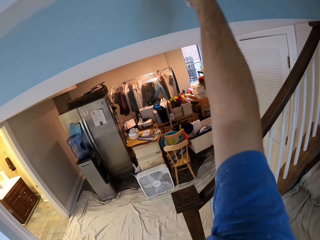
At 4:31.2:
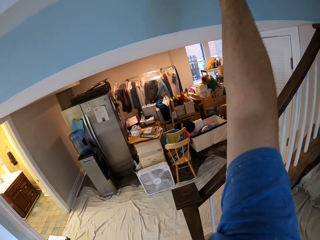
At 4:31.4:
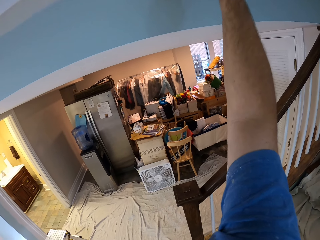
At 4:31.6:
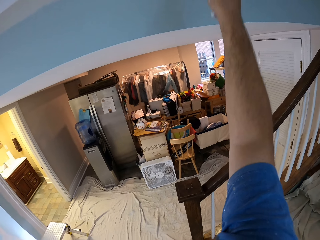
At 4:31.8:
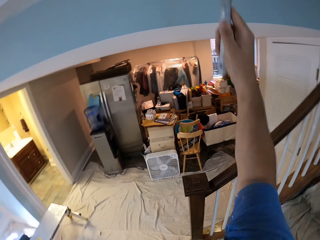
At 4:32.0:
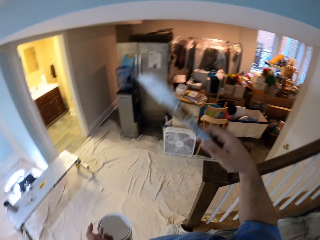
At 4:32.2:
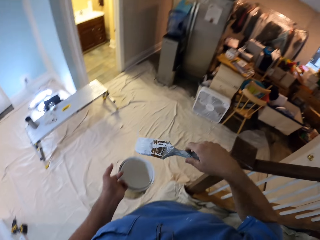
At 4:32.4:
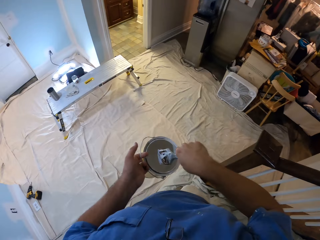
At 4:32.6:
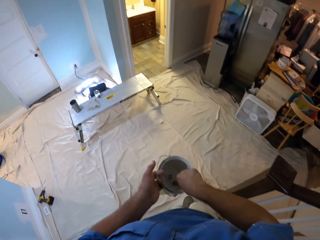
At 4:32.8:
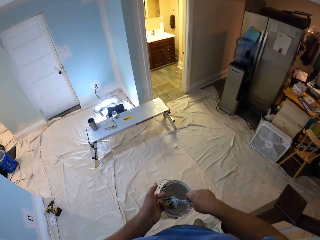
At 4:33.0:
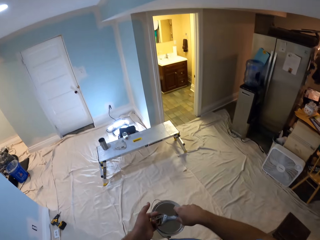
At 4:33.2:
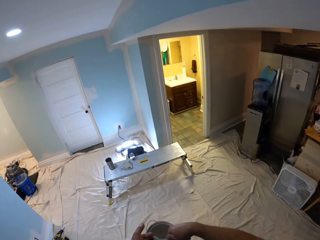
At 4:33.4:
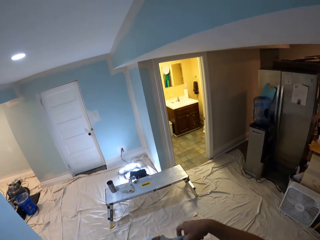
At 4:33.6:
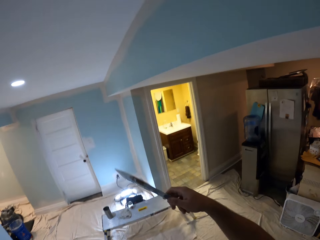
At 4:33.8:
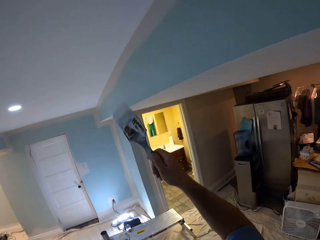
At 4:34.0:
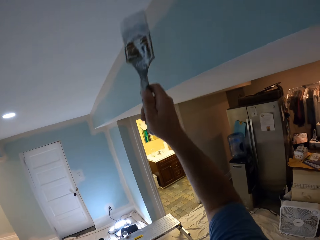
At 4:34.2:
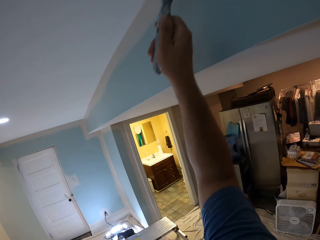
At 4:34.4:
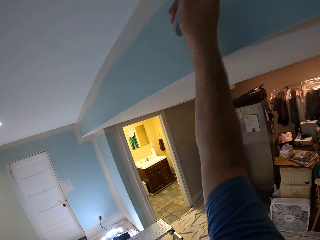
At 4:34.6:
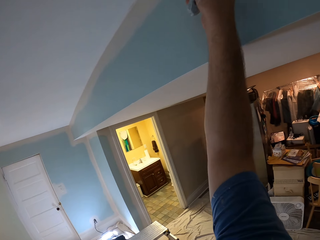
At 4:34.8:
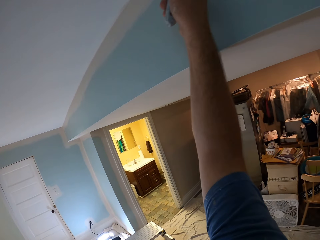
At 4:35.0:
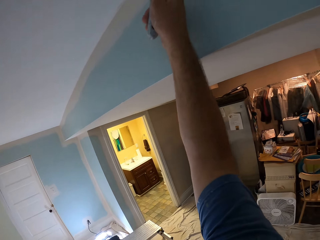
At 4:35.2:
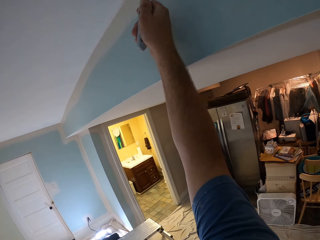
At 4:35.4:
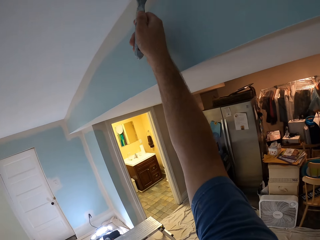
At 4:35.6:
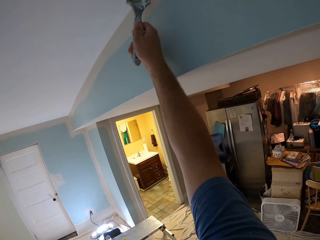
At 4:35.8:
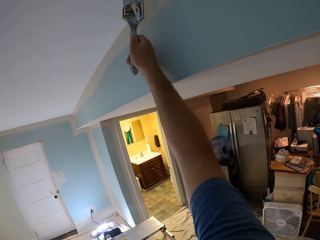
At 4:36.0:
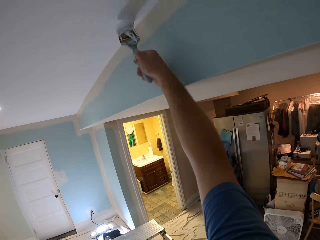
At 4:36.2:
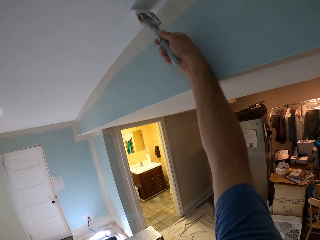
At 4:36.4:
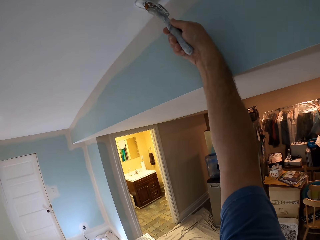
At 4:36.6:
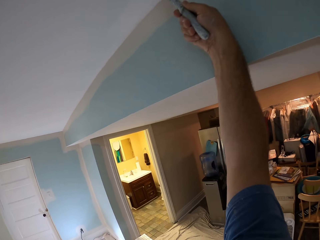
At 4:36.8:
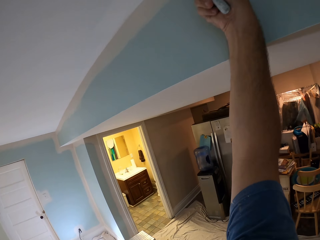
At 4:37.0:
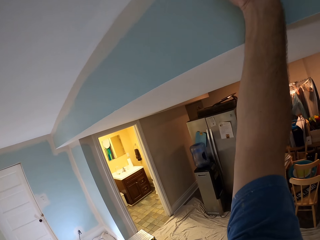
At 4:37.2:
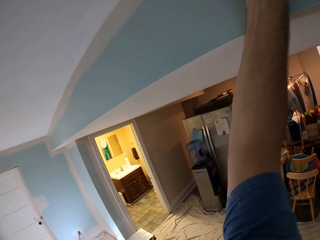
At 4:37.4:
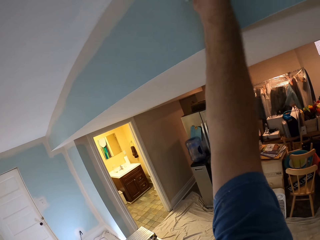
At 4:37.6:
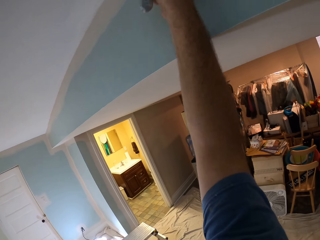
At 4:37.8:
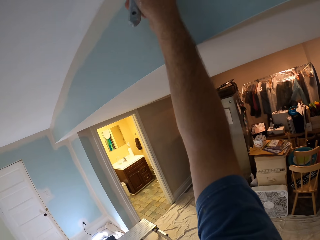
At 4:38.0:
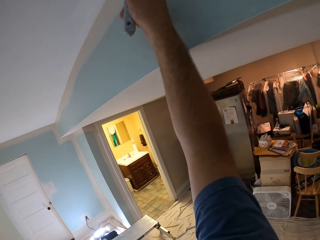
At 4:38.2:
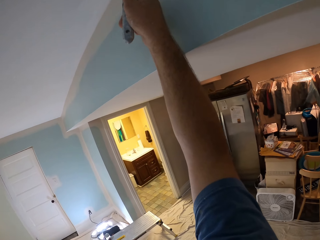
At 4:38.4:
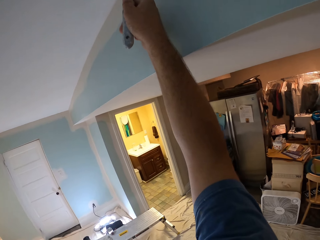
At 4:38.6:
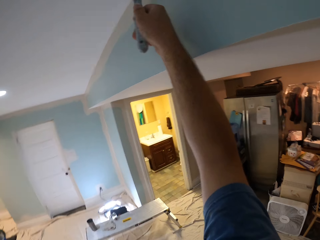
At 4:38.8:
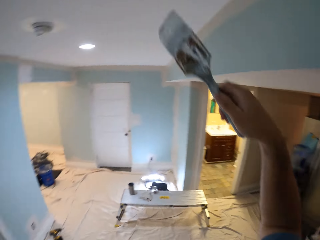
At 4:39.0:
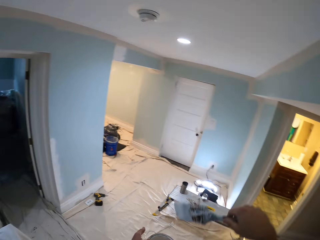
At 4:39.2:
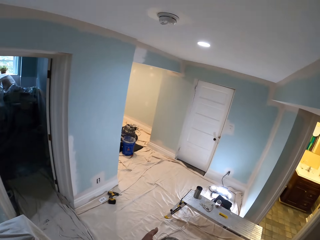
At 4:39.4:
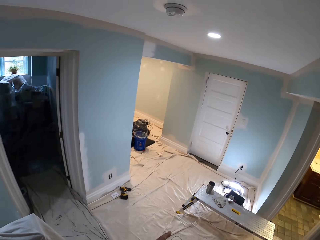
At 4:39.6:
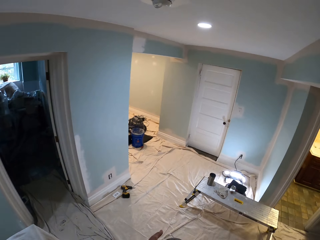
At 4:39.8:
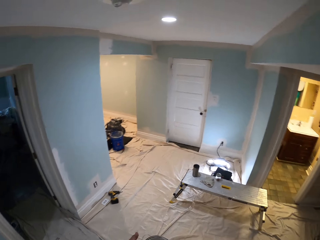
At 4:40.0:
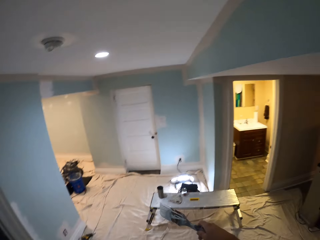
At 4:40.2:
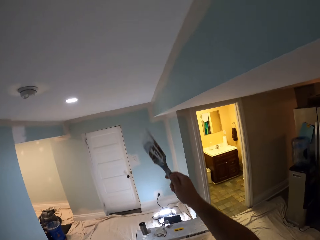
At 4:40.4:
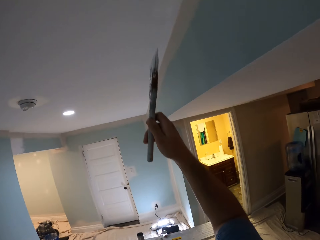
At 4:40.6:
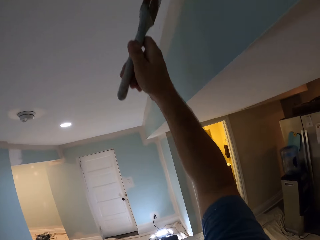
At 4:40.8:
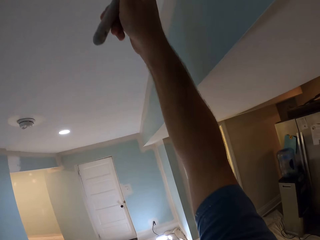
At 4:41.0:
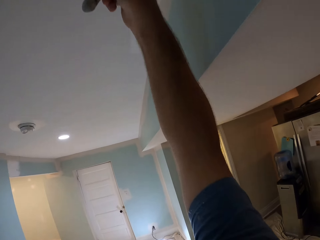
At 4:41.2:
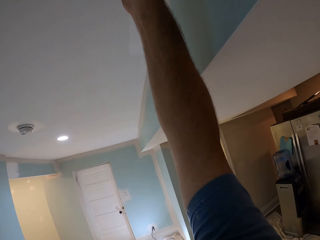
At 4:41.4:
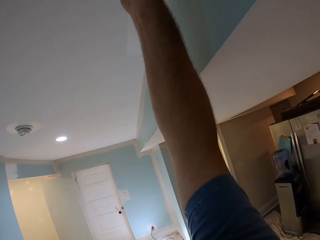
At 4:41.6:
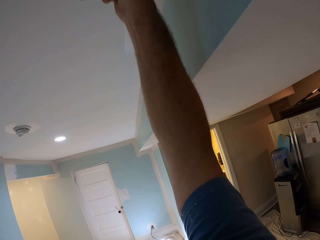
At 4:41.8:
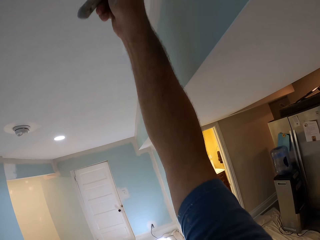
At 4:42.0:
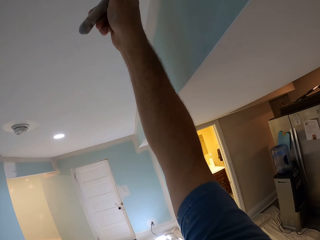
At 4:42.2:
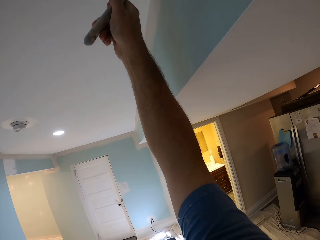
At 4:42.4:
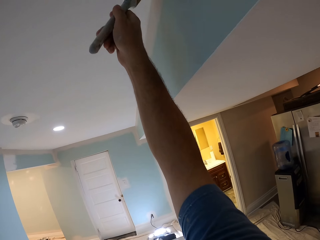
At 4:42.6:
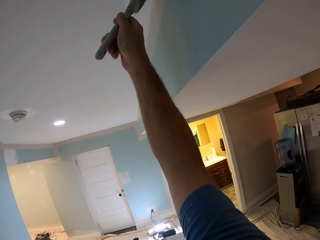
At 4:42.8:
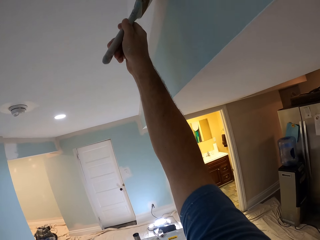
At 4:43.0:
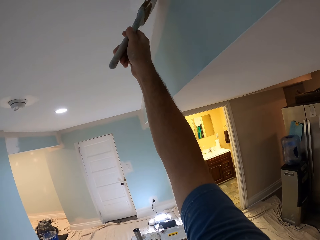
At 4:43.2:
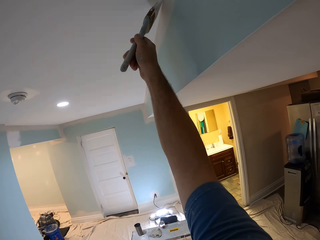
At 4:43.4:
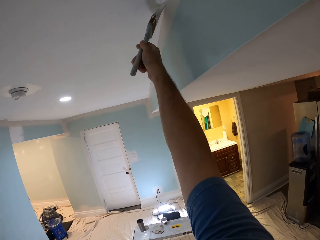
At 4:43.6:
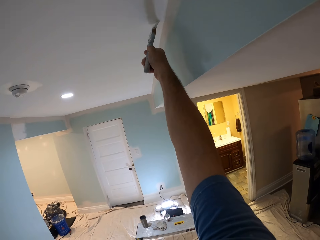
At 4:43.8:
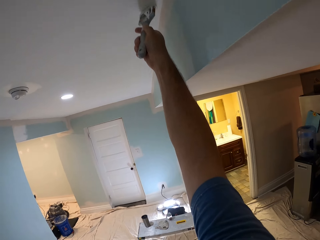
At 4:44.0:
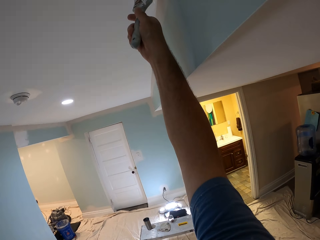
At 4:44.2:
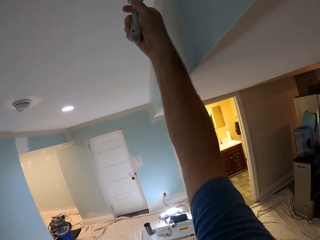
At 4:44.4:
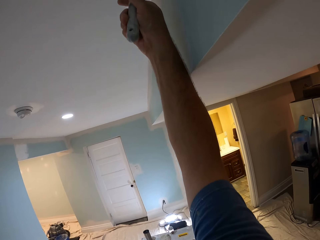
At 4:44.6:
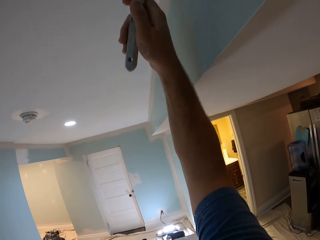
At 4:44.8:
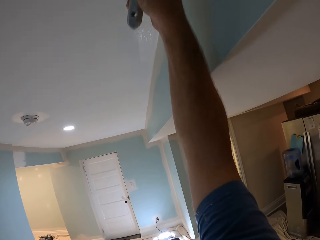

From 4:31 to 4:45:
The camera wearer dips the paint brush into the paint bucket. They walk and paint the upper wall or ceiling of the house. They paint the wall. They dip the paint brush into the paint bucket. They paint the ceiling of the house.

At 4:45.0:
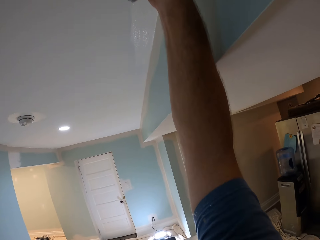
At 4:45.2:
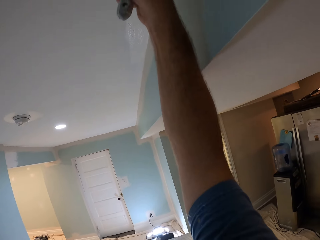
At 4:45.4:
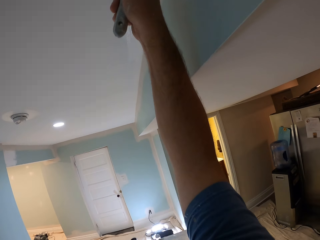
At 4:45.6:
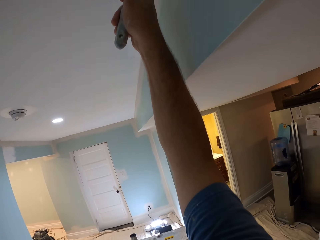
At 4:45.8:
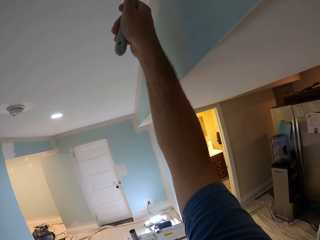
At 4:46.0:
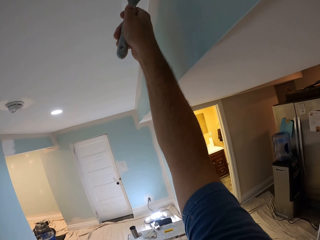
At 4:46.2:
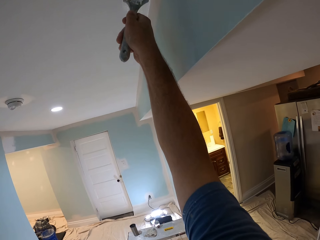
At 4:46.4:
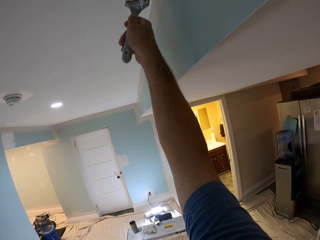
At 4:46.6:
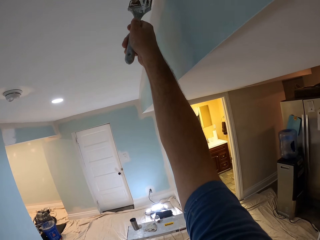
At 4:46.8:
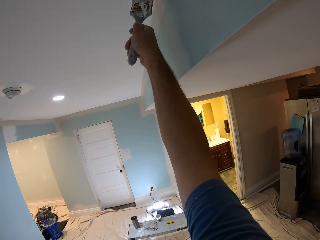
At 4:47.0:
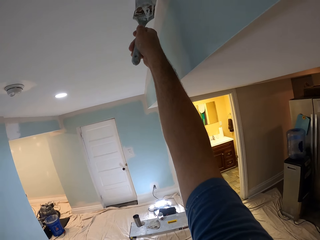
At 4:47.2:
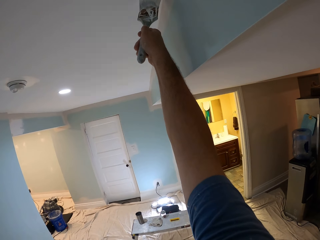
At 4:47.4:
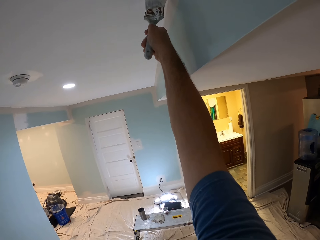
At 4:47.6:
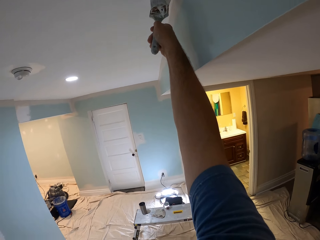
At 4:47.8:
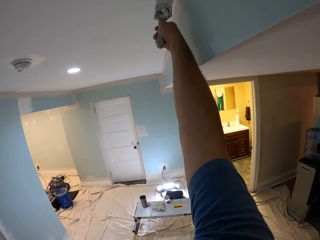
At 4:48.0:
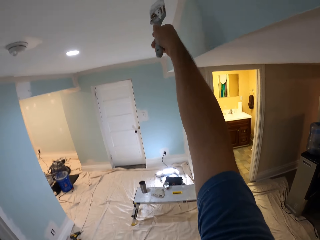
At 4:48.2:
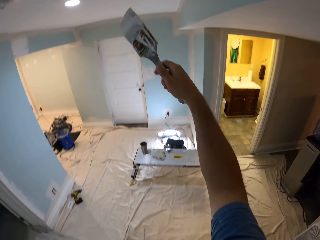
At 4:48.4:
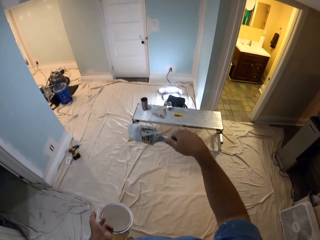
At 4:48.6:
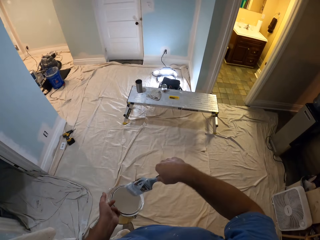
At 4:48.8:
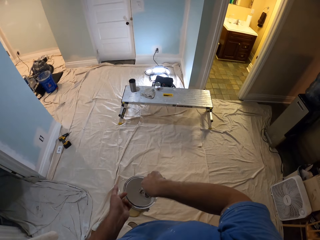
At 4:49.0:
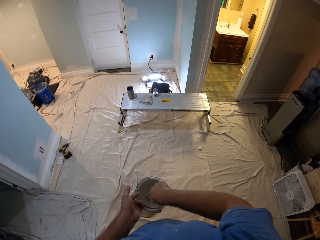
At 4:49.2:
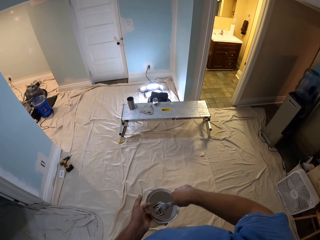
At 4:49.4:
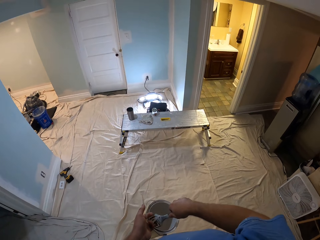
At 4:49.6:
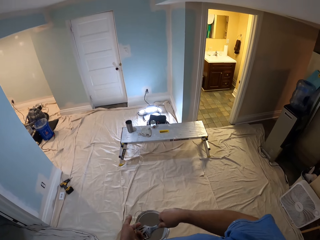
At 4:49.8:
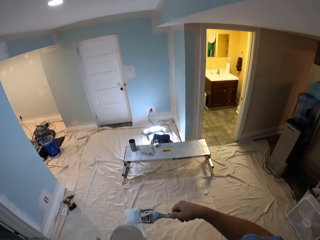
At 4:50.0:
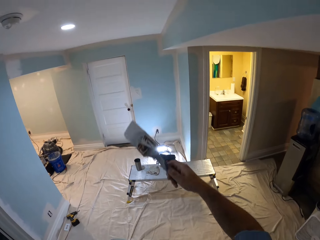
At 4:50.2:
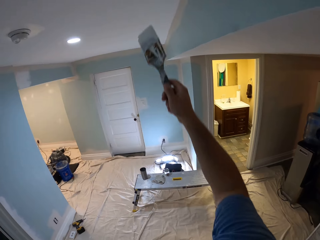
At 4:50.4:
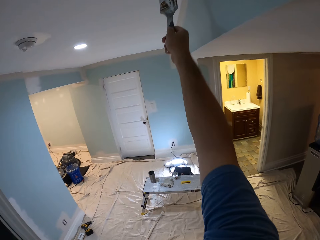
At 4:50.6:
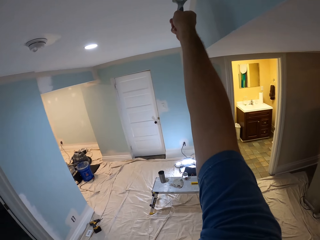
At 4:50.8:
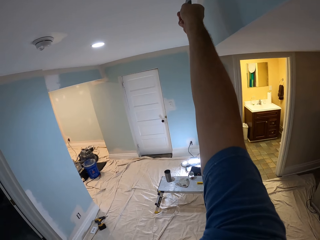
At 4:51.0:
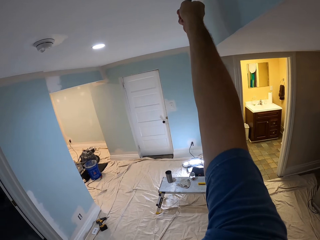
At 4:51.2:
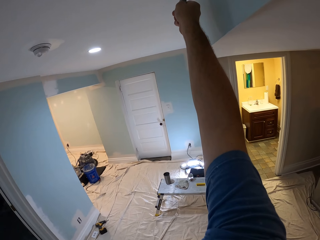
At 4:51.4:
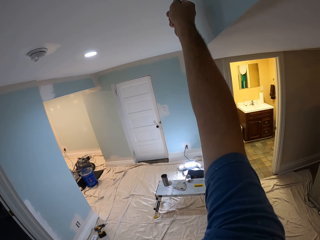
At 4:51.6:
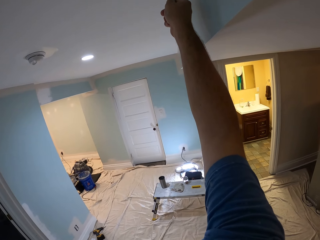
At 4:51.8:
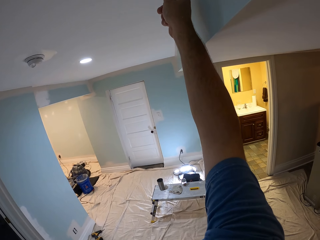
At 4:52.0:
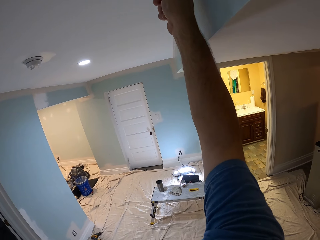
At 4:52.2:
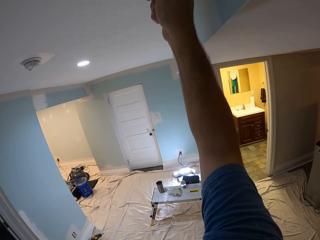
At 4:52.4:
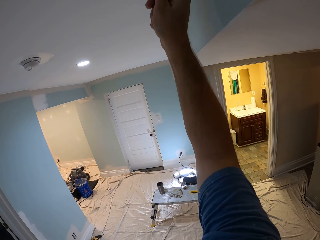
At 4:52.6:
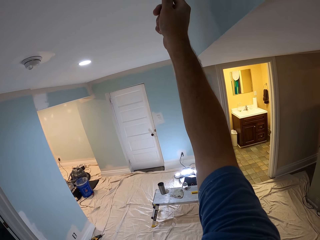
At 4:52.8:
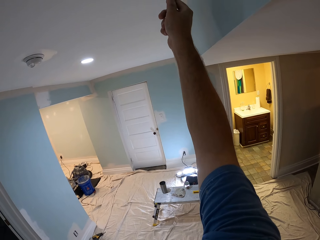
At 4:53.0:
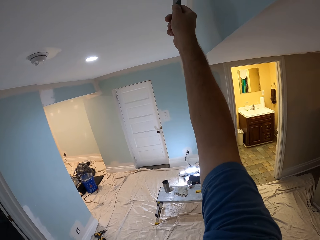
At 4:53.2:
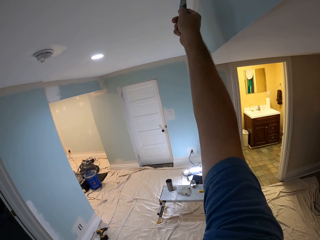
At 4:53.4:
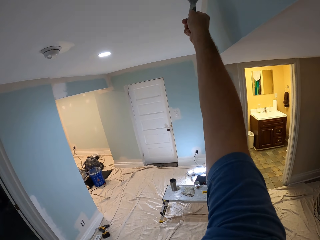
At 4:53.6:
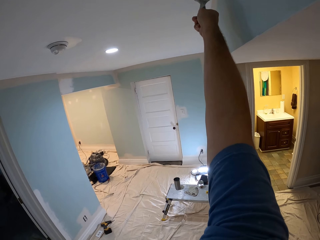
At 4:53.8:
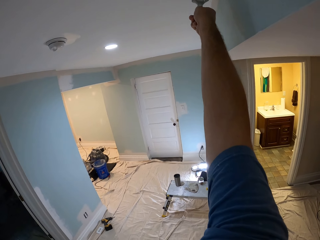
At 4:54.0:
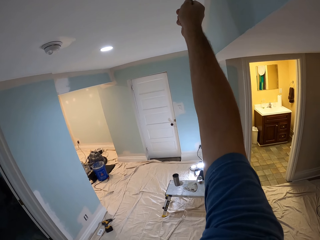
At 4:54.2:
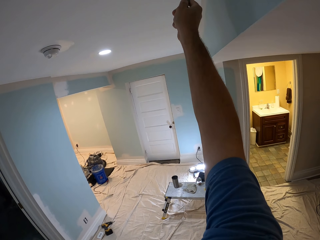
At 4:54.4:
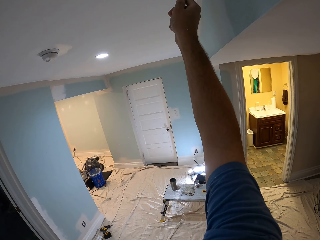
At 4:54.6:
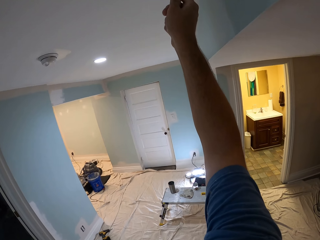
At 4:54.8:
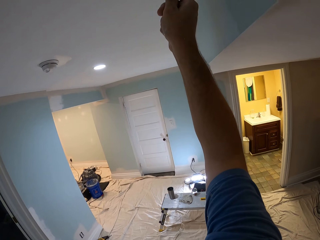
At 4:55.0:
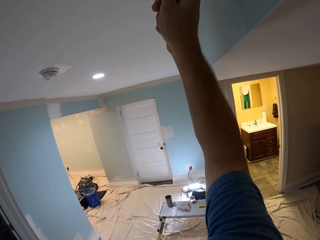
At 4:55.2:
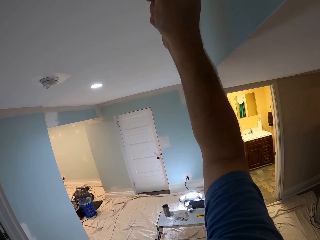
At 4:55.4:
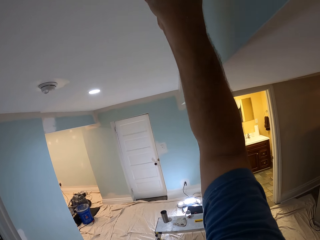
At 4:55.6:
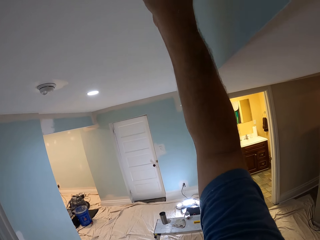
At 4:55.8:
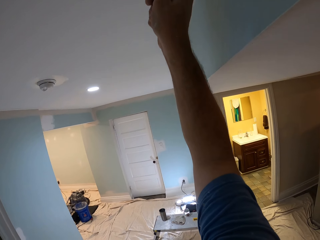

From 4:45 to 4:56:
The camera wearer dips the paint brush into the paint can. They paint the ceiling of the house with the paint brush.
